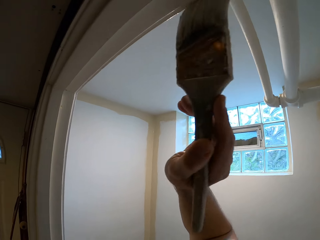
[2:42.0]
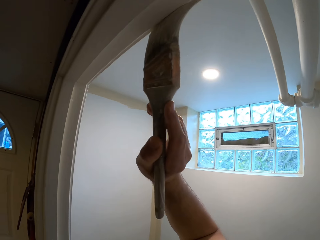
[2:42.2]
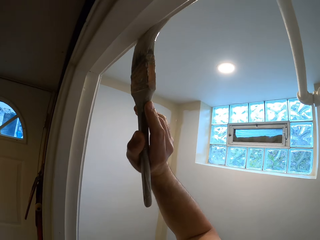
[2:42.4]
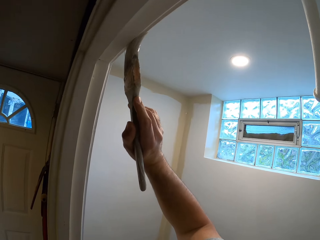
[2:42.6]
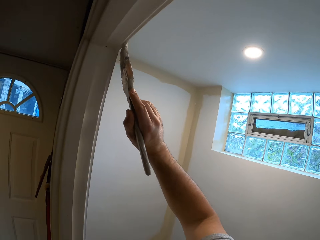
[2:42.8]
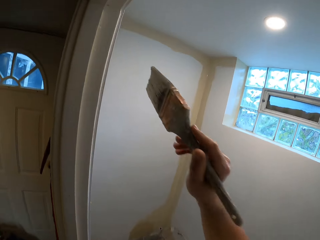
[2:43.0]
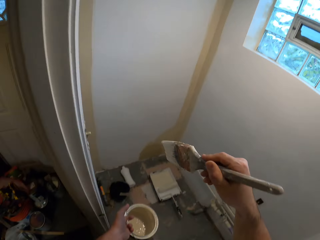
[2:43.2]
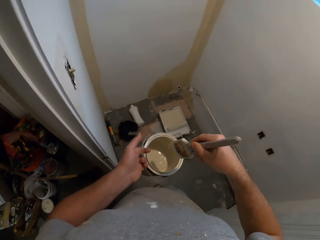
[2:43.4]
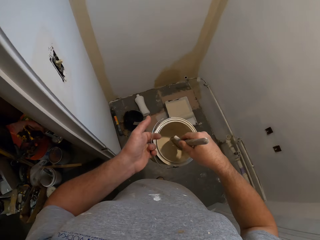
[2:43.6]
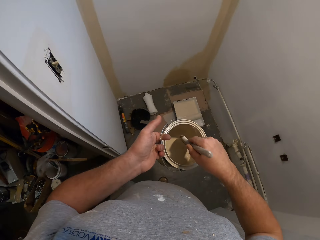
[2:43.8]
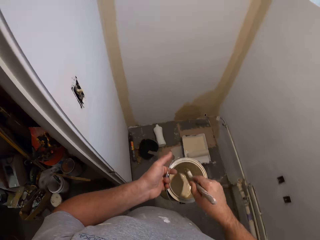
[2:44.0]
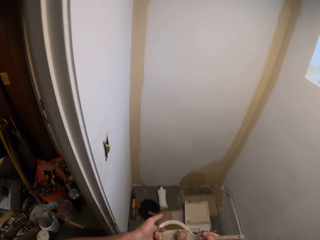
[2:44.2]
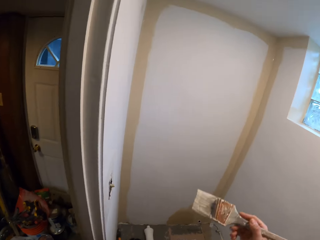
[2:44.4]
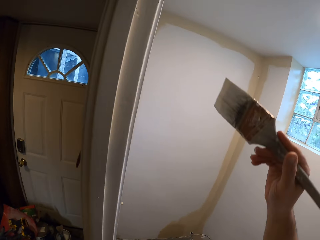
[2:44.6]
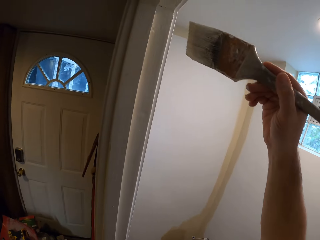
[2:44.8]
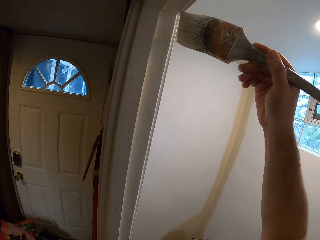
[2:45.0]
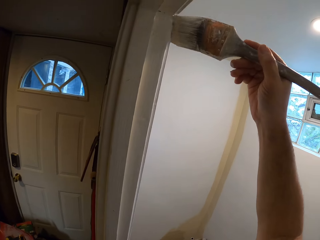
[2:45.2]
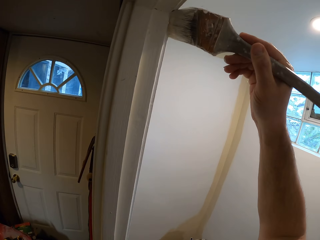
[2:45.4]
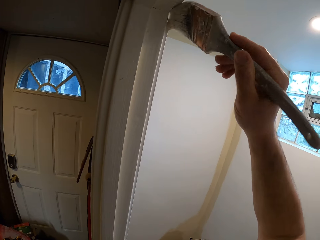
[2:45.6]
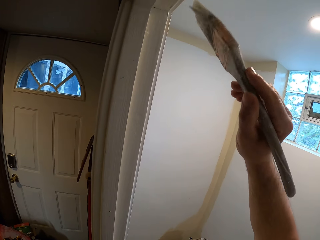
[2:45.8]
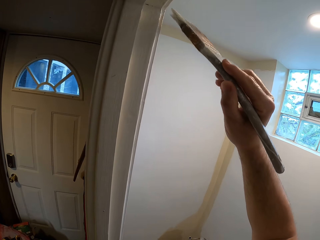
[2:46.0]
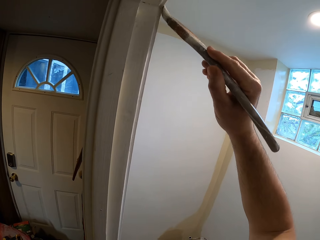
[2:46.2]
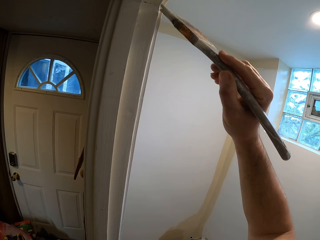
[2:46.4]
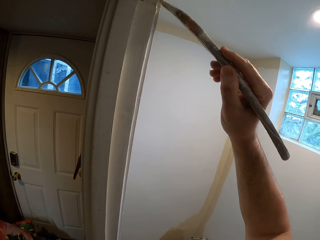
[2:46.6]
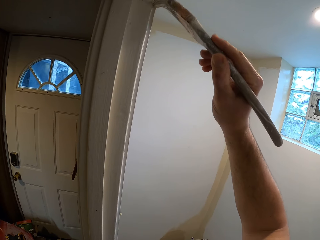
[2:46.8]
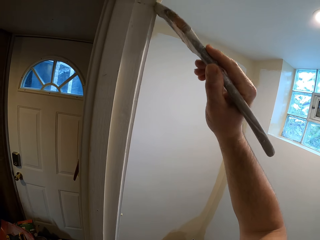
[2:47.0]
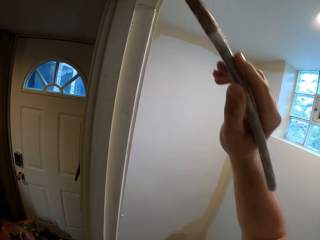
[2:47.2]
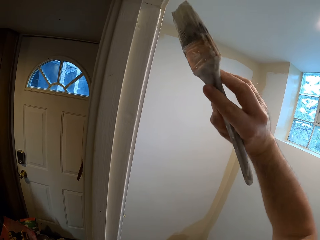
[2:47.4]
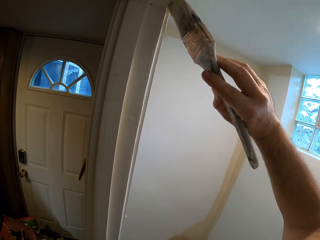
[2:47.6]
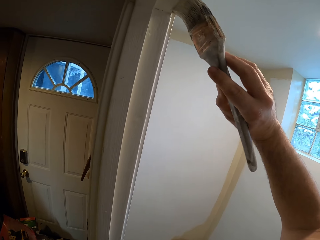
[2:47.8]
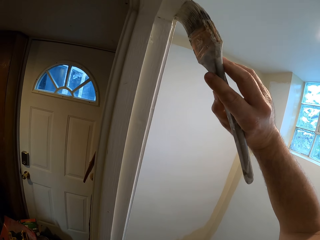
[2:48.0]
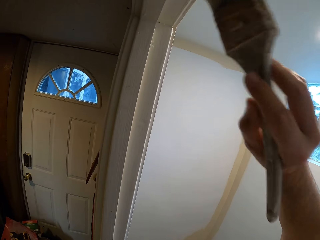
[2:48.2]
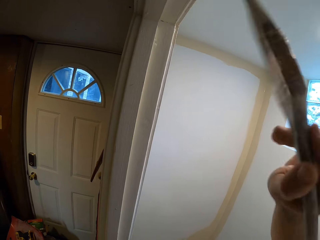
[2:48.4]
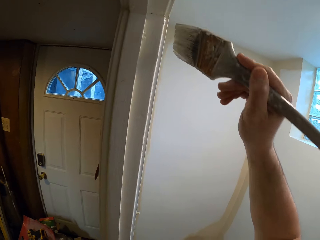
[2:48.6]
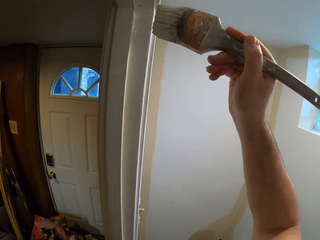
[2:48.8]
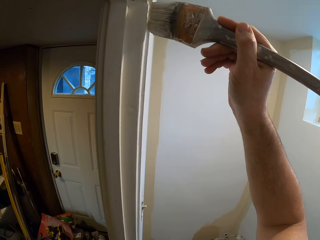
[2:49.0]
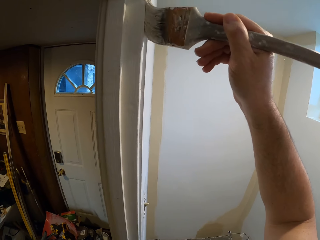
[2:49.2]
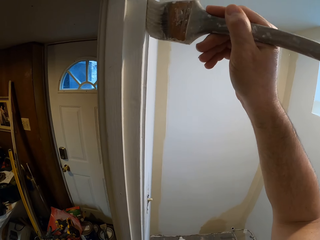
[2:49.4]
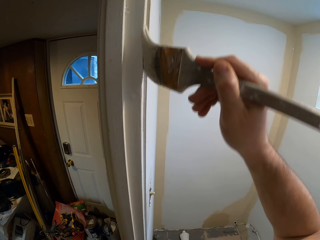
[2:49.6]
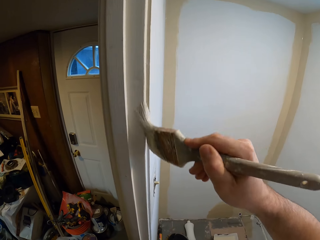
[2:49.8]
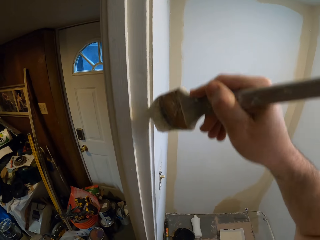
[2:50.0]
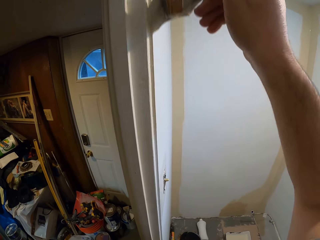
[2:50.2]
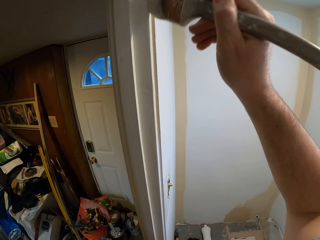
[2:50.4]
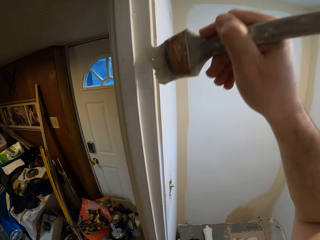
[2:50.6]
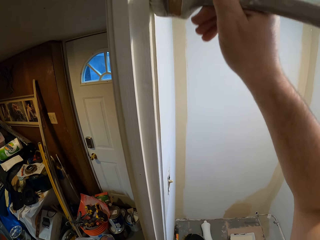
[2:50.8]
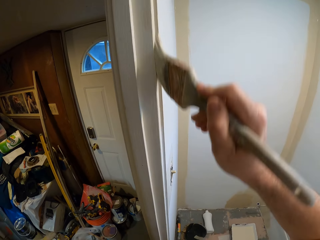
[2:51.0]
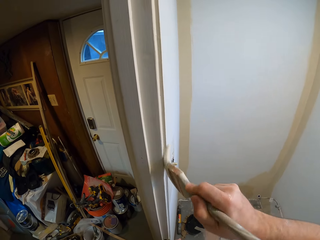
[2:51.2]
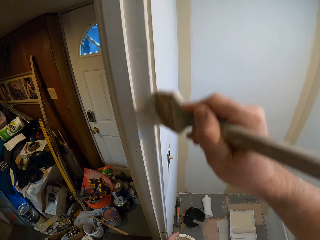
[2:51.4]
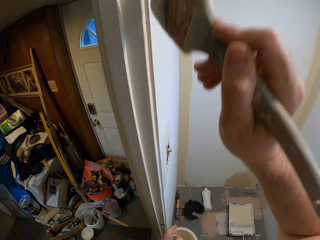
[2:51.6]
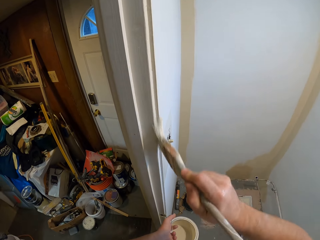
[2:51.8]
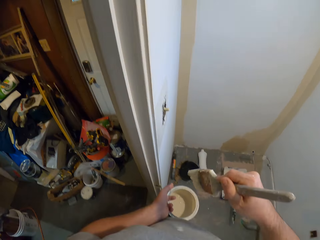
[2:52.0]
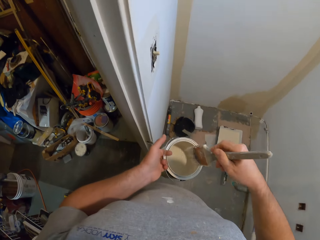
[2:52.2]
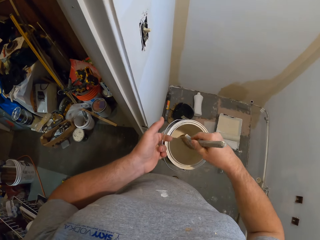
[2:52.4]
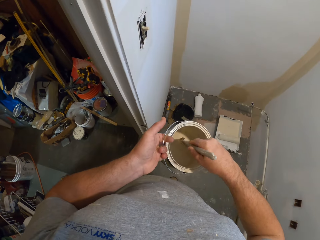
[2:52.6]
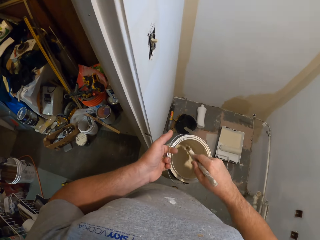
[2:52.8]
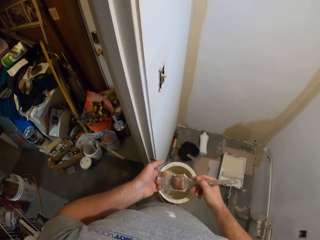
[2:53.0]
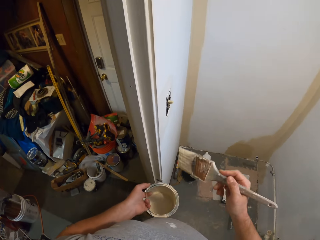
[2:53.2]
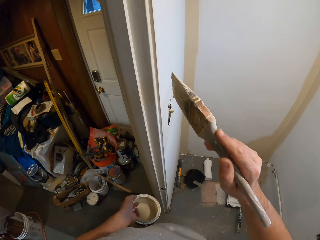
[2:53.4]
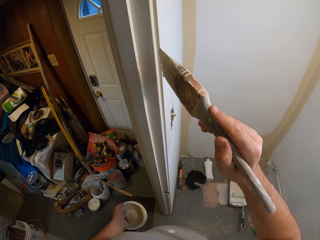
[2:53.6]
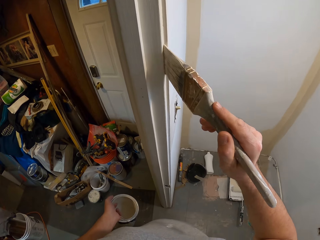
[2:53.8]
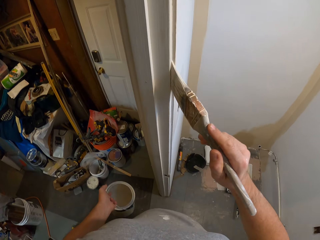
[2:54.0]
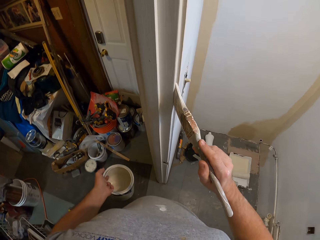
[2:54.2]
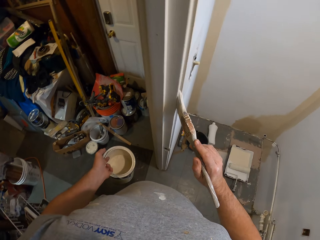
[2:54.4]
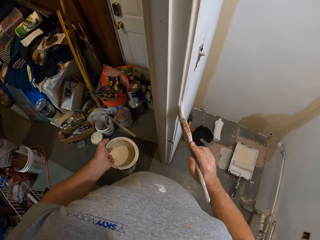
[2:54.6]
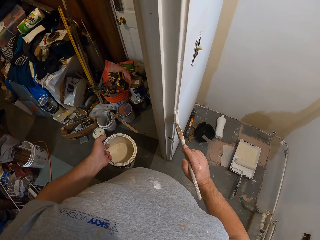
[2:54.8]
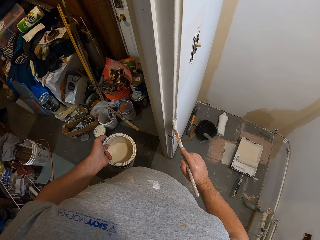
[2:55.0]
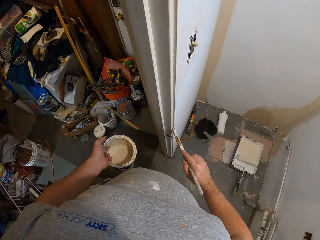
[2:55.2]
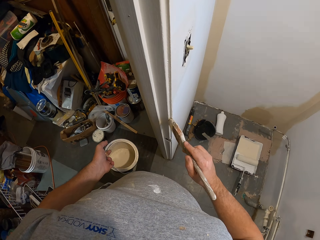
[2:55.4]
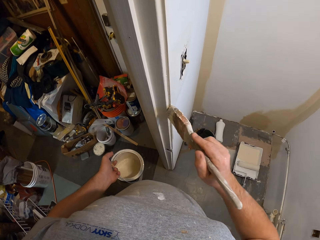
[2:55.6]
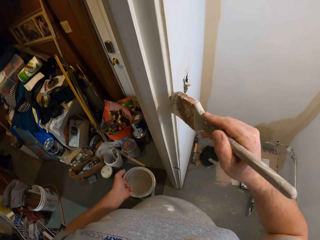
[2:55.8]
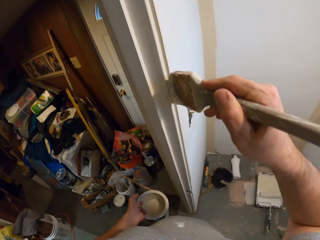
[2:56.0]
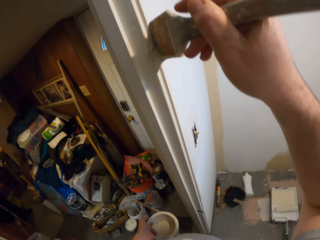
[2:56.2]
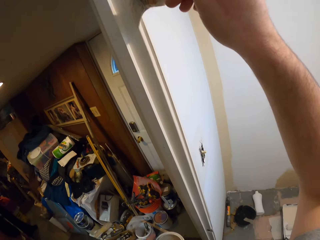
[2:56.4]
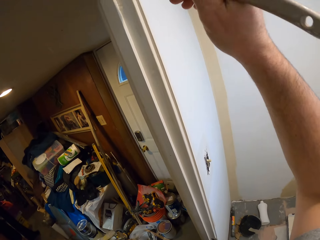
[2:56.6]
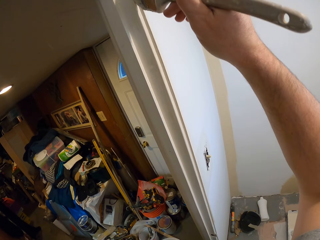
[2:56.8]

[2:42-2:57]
The camera wearer dips the paint brush into the paint can. He paints the room wall with the paint brush in his hand. He dips the paint brush into the paint can. He paints the room wall with the paint brush in his hand.

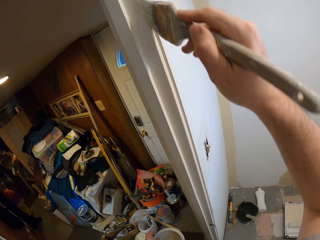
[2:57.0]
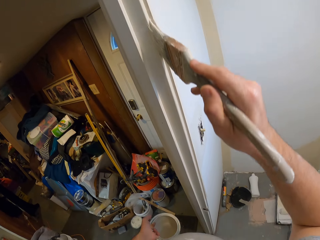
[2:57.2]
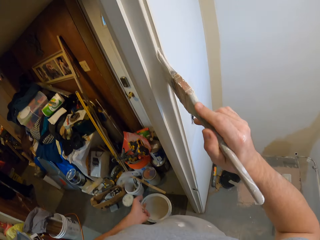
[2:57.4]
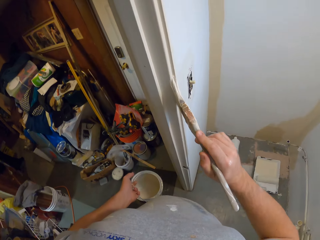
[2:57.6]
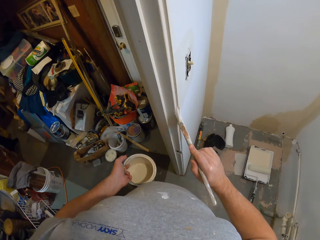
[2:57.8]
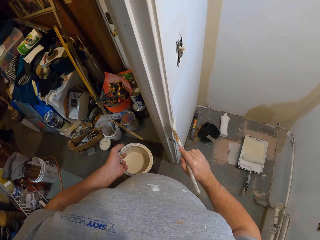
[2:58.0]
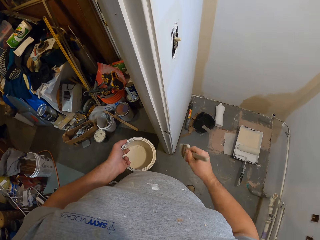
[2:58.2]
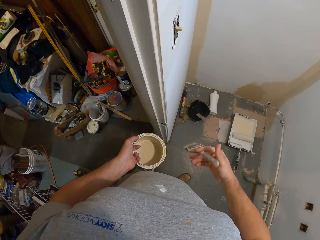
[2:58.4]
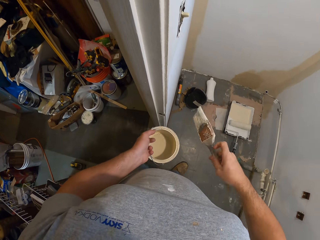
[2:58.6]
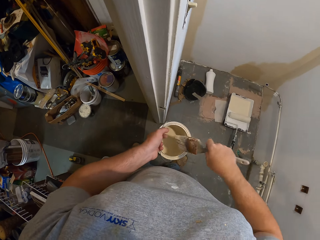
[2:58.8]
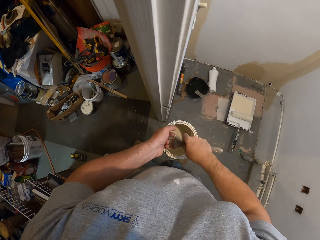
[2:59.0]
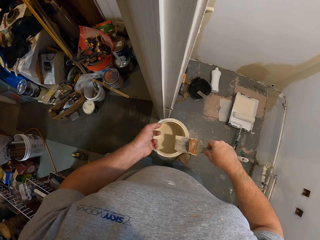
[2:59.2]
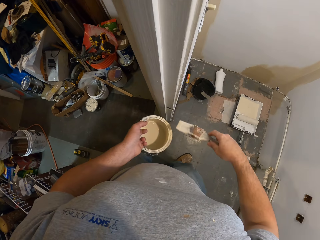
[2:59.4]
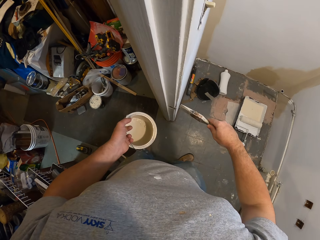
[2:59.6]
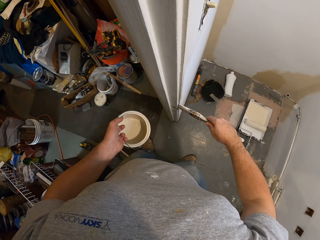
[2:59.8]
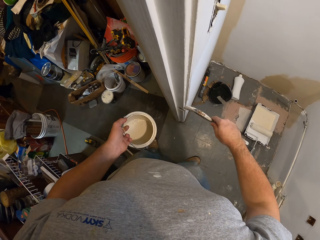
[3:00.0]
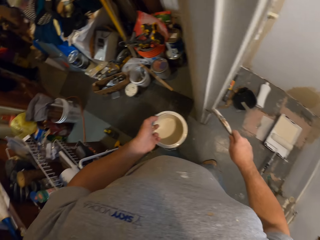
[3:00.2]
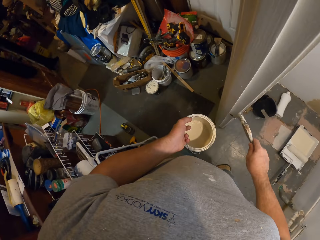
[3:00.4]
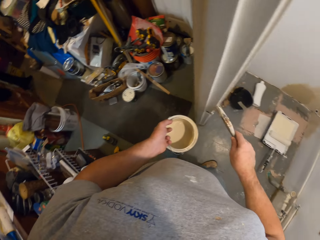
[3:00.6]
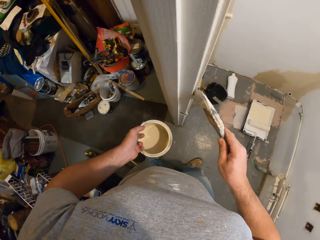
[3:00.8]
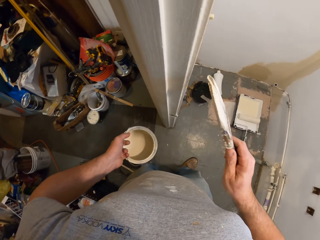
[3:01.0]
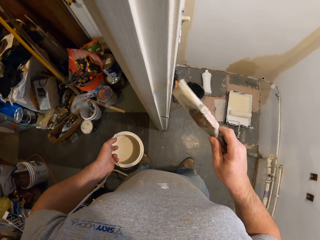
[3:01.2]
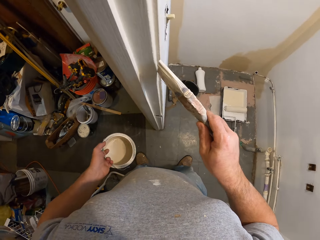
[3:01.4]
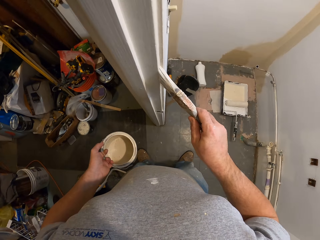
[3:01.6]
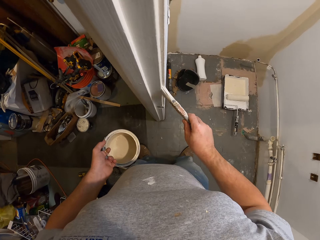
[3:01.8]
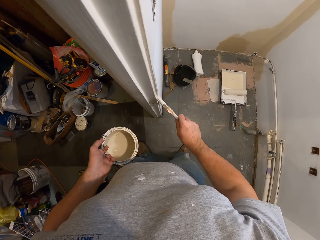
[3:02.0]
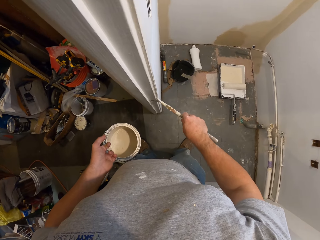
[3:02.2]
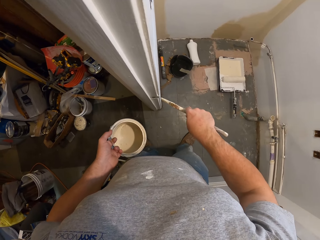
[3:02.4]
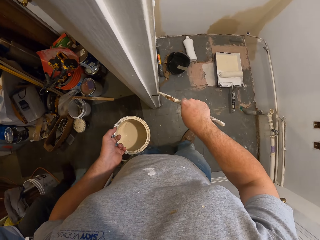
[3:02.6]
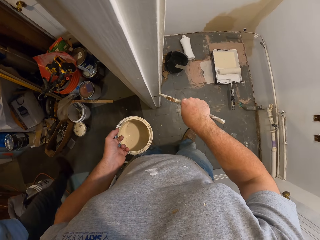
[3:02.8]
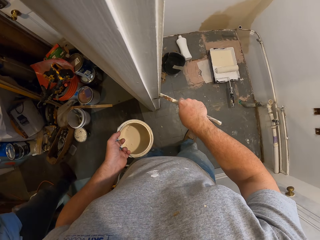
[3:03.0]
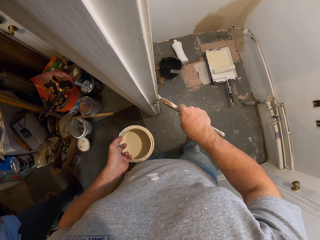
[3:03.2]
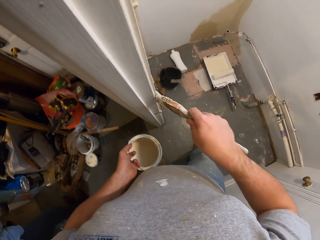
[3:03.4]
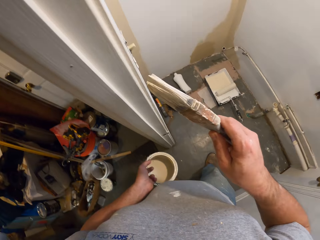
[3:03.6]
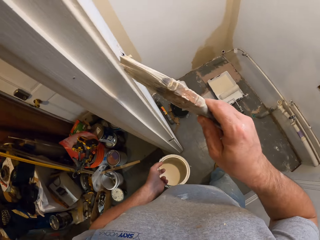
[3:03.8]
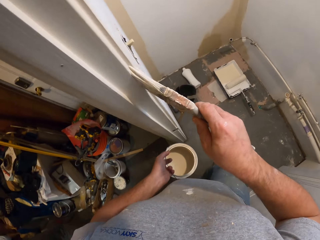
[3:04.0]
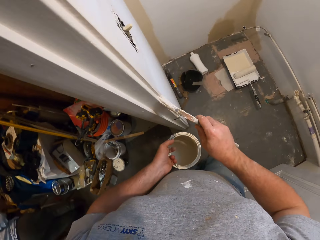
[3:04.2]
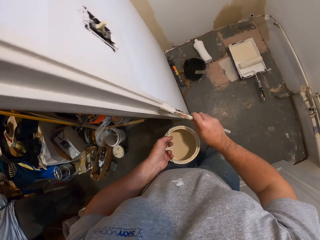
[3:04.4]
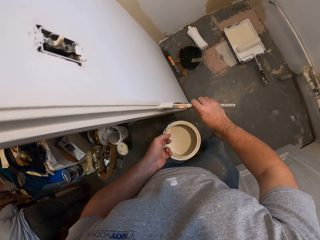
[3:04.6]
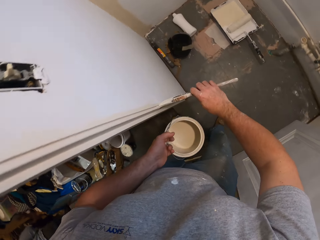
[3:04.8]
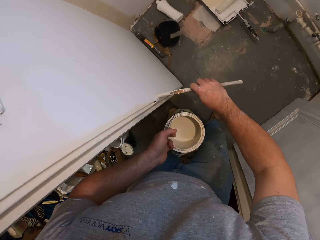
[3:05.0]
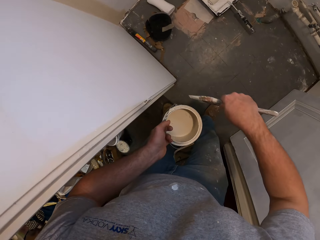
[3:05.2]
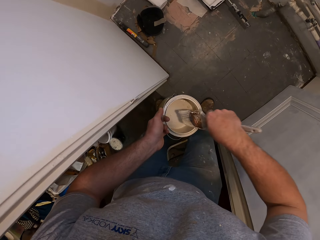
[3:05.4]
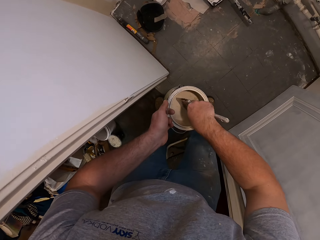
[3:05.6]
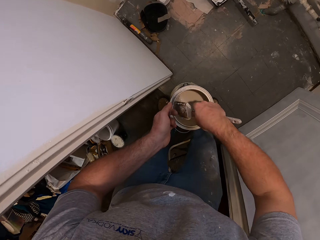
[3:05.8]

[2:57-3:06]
The camera wearer dips the paint brush into the paint can. He paints the room wall with the paint brush in his hand.
